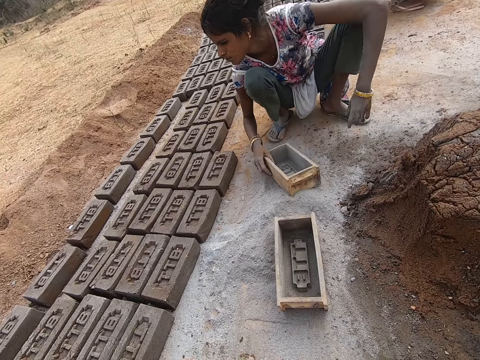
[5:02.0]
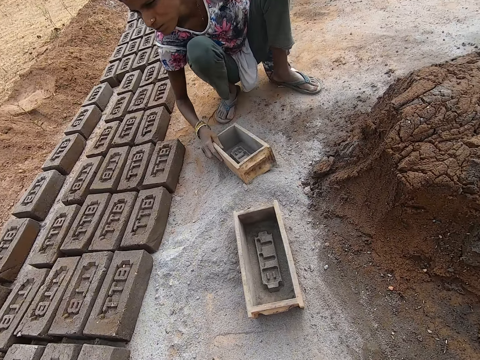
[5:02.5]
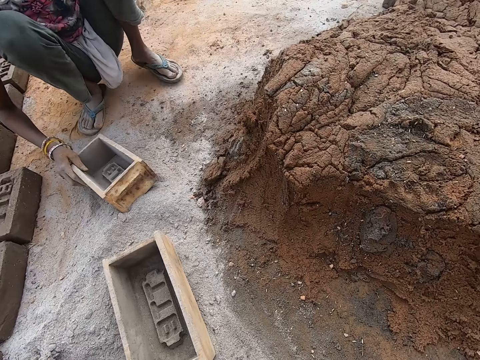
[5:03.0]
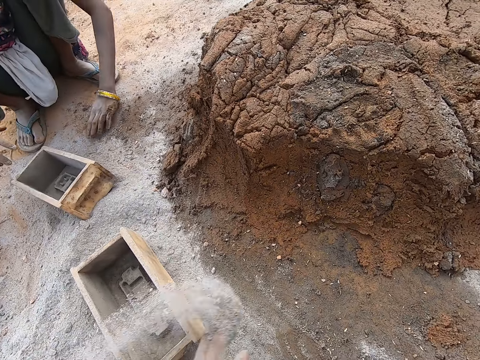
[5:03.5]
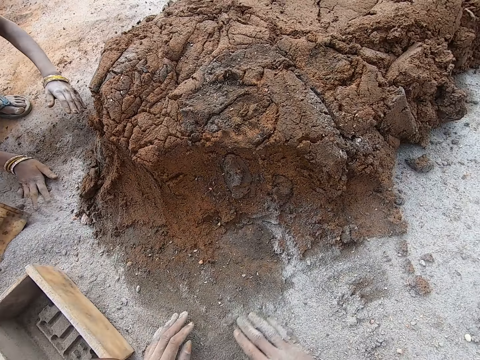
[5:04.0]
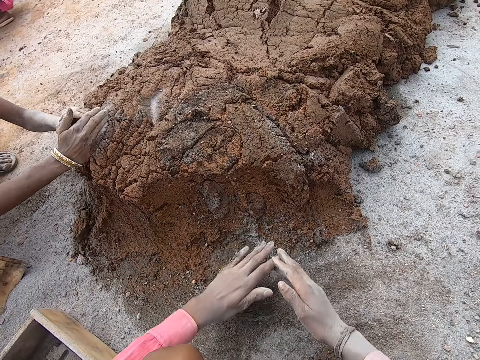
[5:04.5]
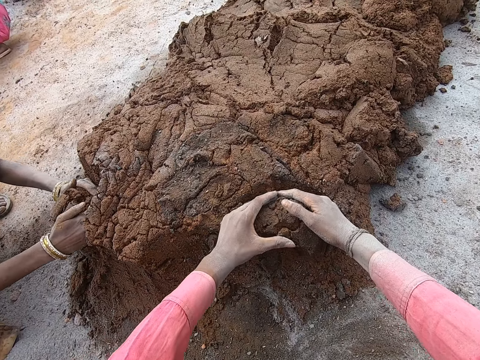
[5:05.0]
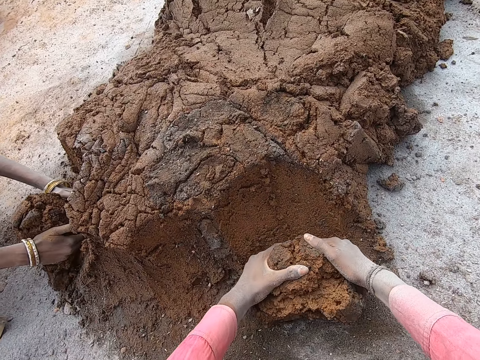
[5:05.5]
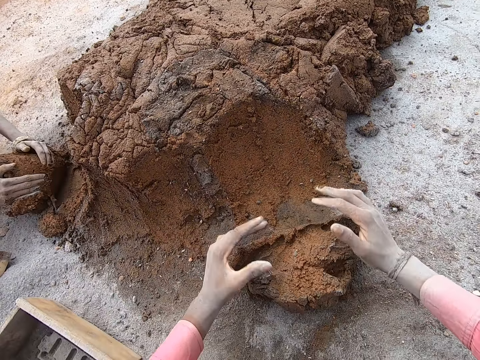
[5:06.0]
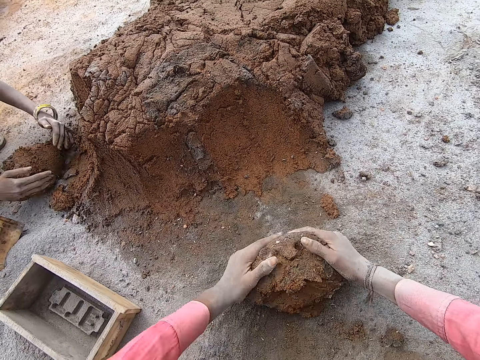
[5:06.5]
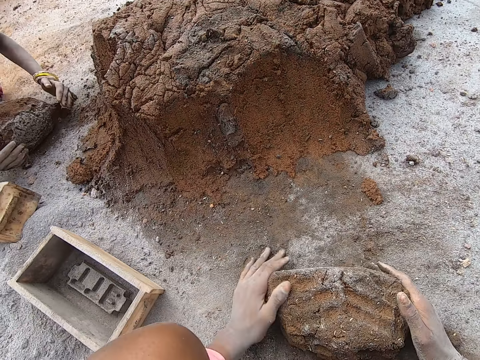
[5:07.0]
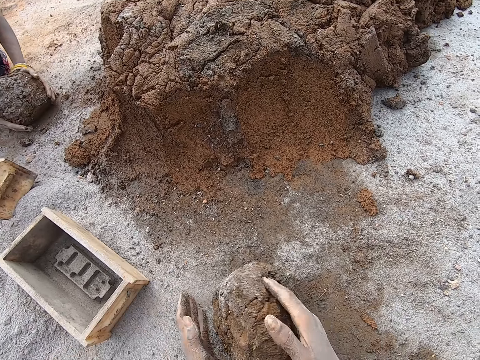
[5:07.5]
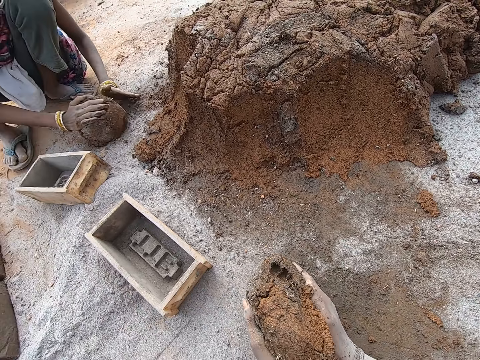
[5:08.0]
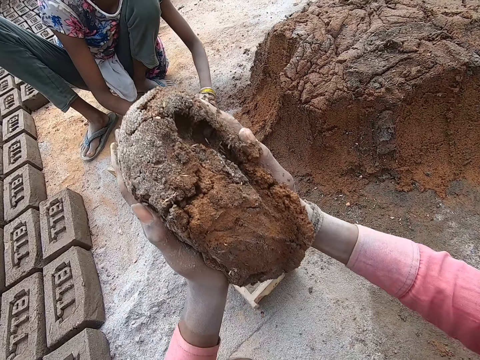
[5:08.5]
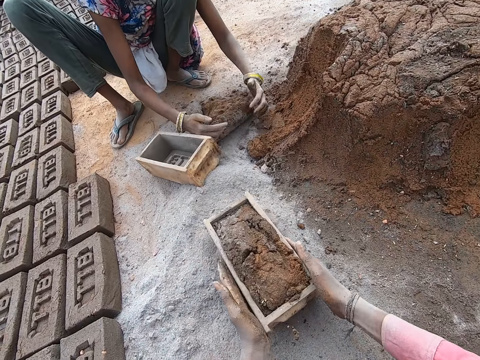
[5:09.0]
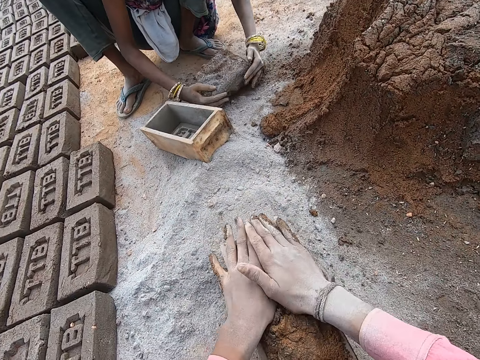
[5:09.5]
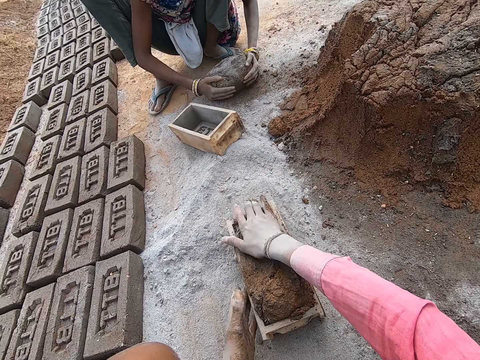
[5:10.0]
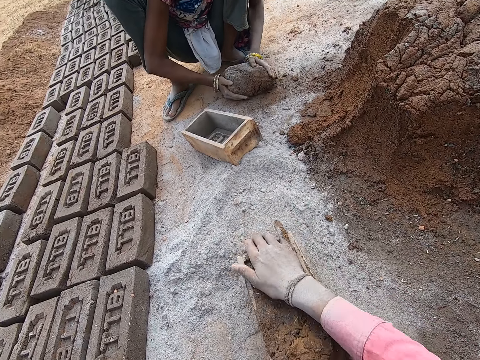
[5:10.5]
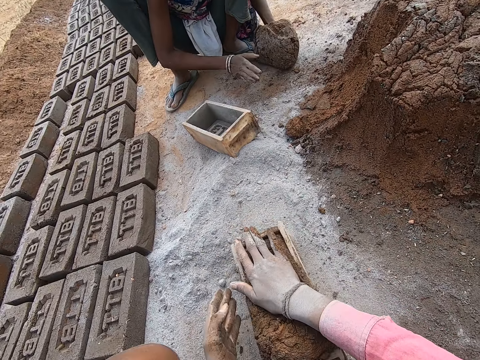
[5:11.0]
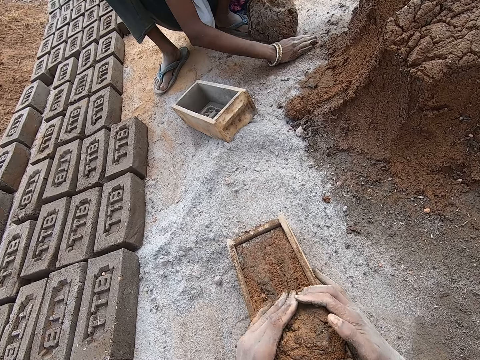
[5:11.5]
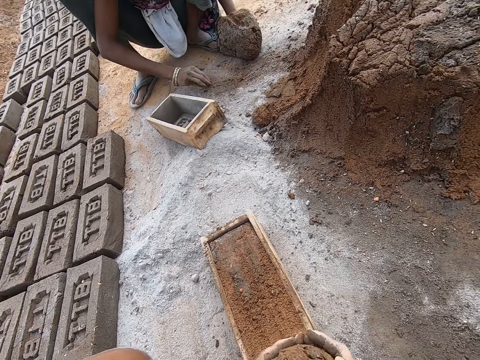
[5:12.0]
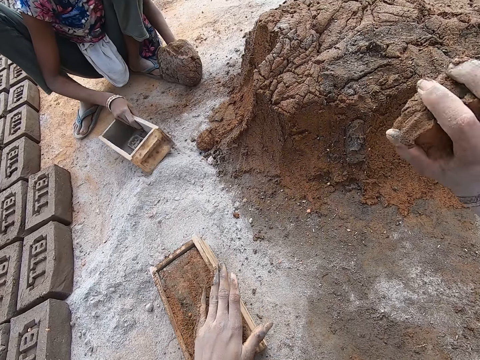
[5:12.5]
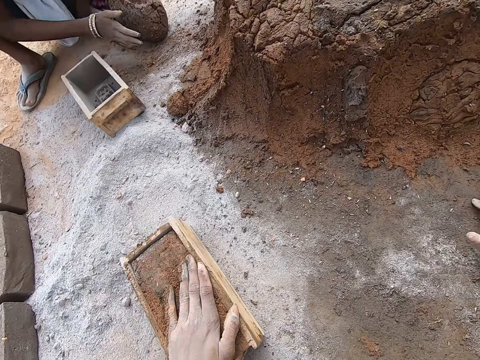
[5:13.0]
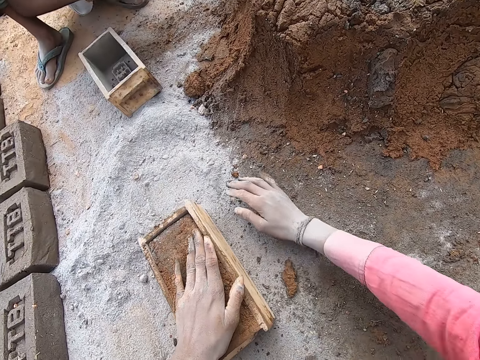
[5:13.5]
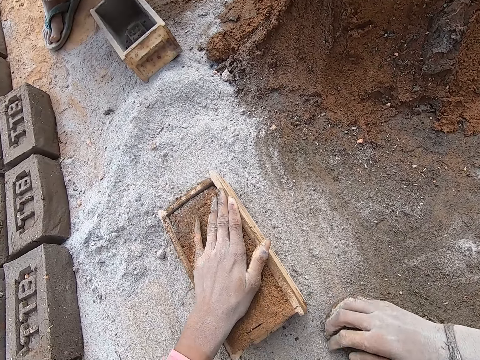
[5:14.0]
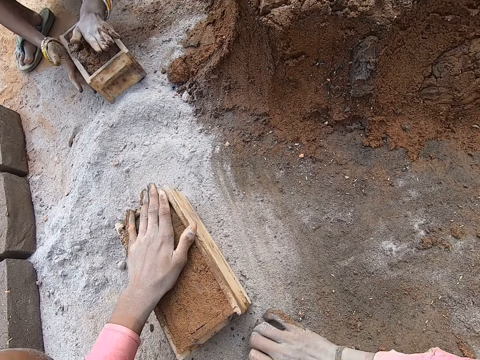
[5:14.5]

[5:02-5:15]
A woman flips the brick mold, puts the brick mold on the soil and holds the brick mold. She pulls her hand off the brick mold and rubs her hands on the ground. The camera wearer spreads the soil. He cuts the clay or mud mortar with both hands. The woman cuts the clay with both hands. The camera wearer molds the clay with both hands. The woman molds the clay with both hands and lifts the clay off the soil. The camera wearer lifts the clay off the soil. The woman puts the clay on the ground. The camera wearer puts the clay in the brick mold. He pulls the brick mold, molds the brick with both hands and touches the mud mortar. He hits the brick mold against the ground. The woman lifts the clay off the soil. The camera wearer cuts the clay soil with his hands. The woman picks soil from the ground. The camera wearer removes the excess mud mortar and throws the excess mud mortar on the heap. The woman pulls the brick mold. The camera wearer collects the mud mortar and picks soil with his hand.

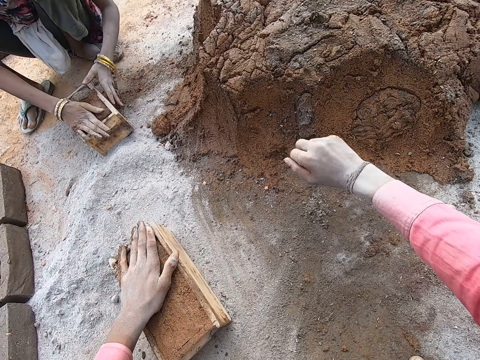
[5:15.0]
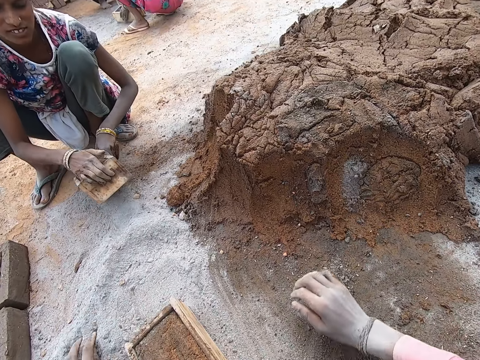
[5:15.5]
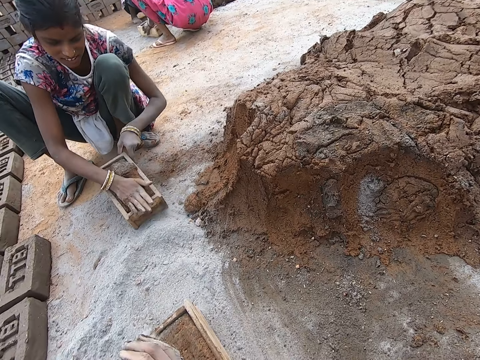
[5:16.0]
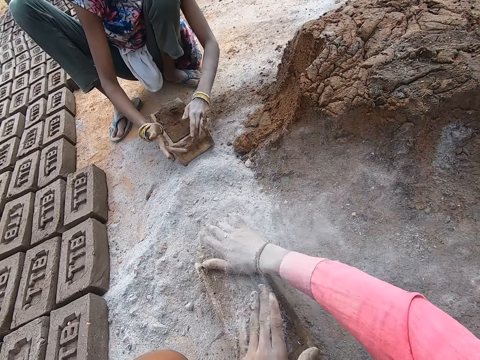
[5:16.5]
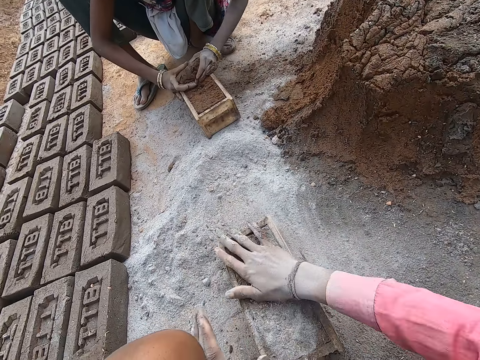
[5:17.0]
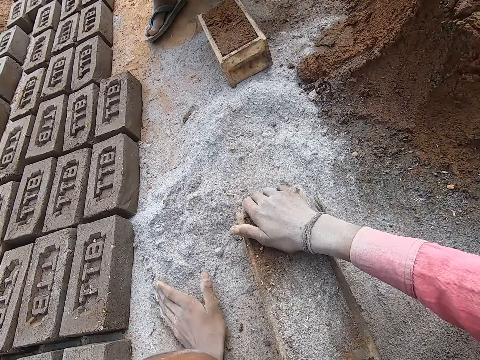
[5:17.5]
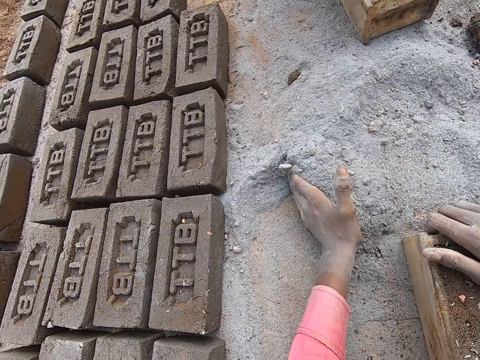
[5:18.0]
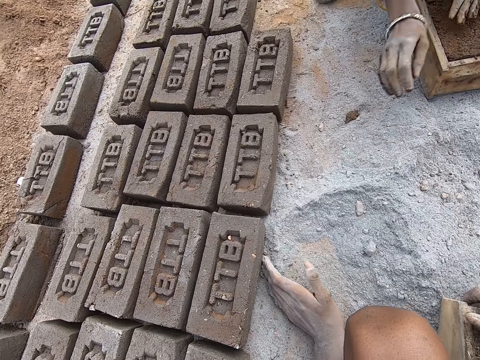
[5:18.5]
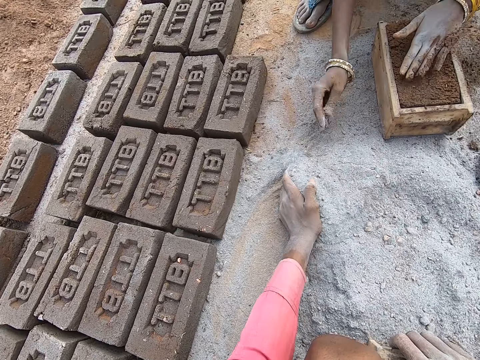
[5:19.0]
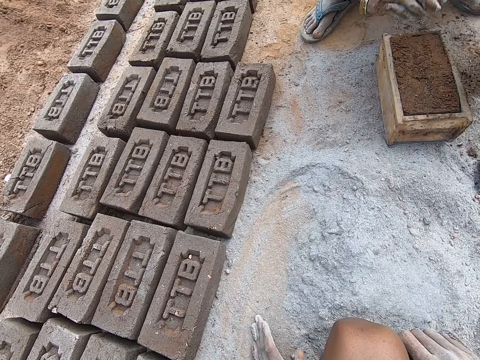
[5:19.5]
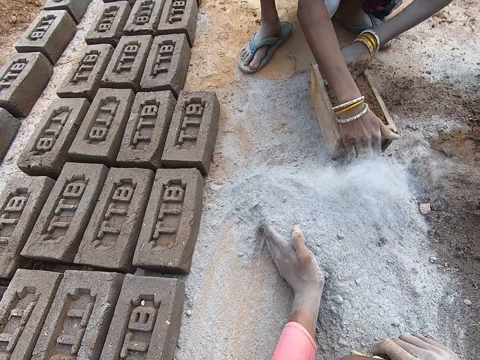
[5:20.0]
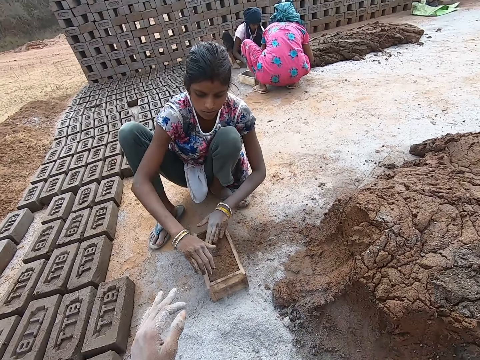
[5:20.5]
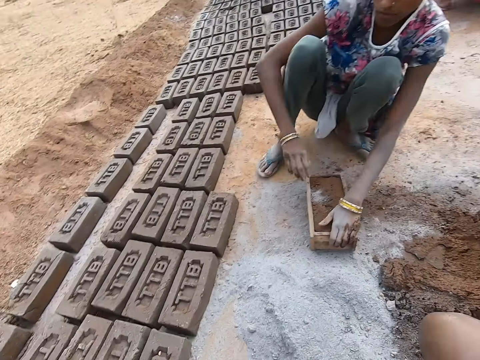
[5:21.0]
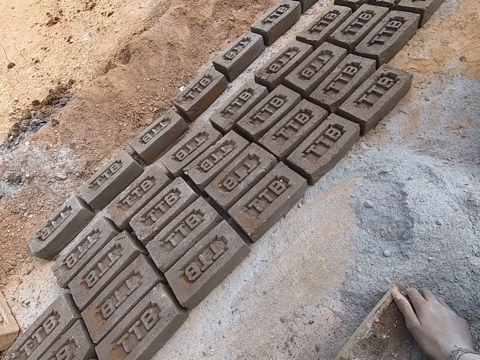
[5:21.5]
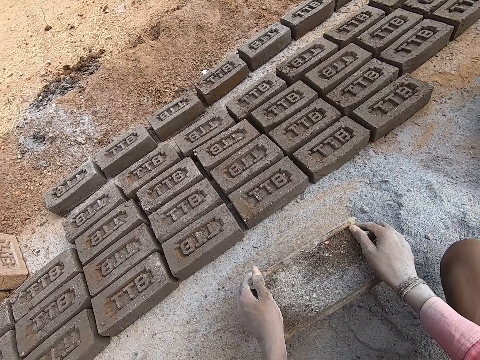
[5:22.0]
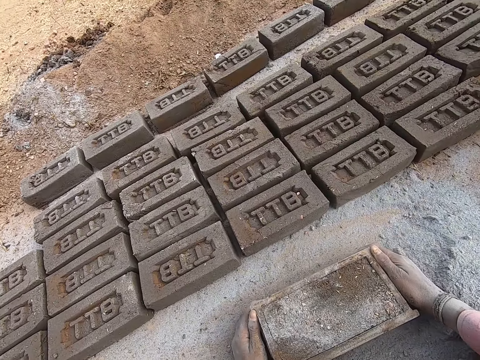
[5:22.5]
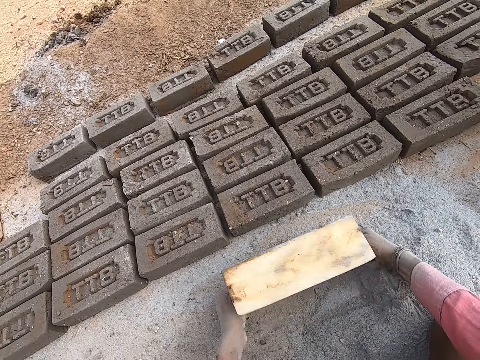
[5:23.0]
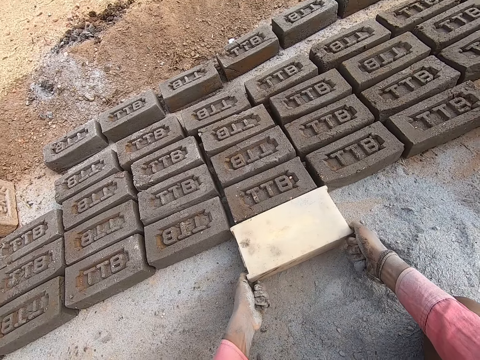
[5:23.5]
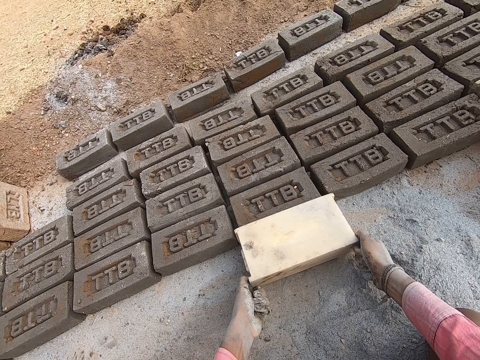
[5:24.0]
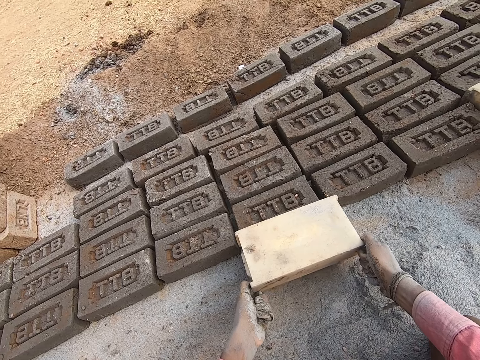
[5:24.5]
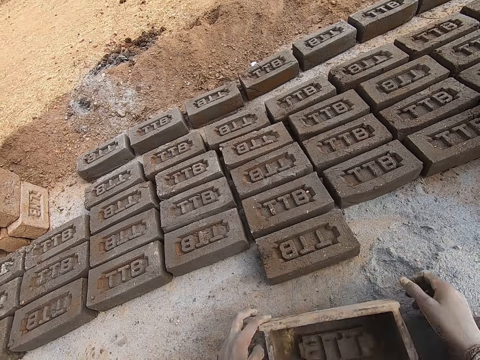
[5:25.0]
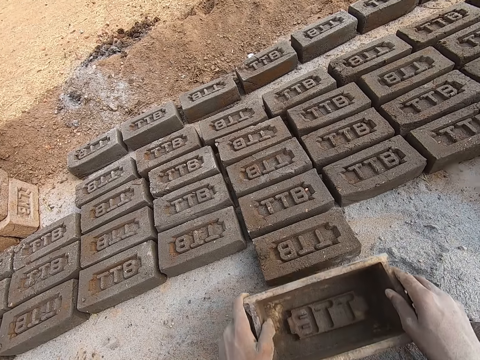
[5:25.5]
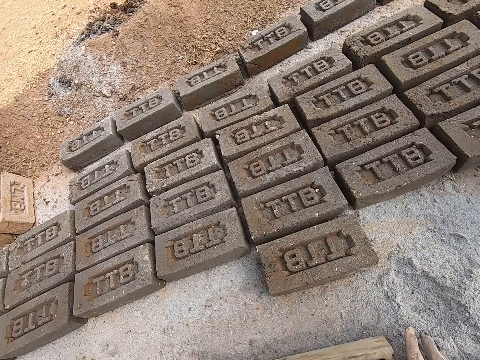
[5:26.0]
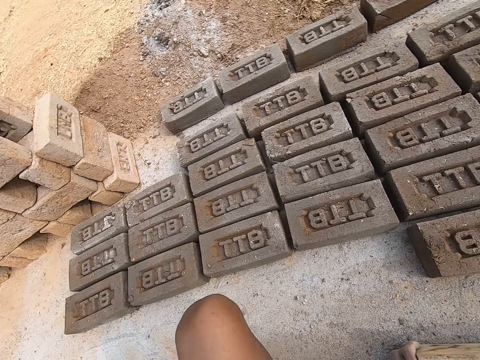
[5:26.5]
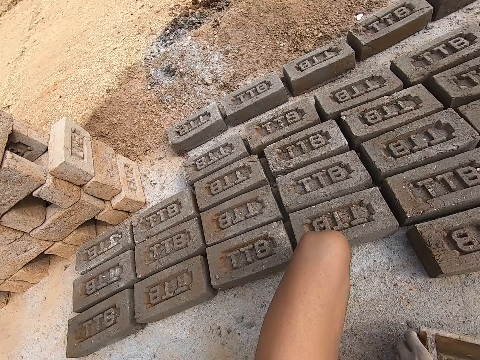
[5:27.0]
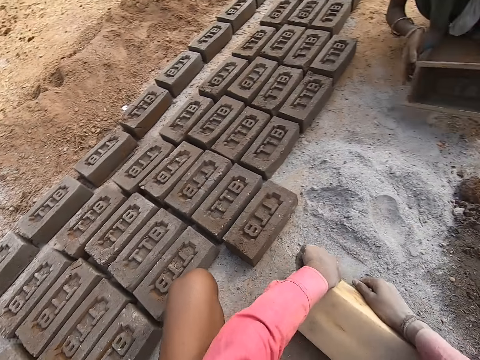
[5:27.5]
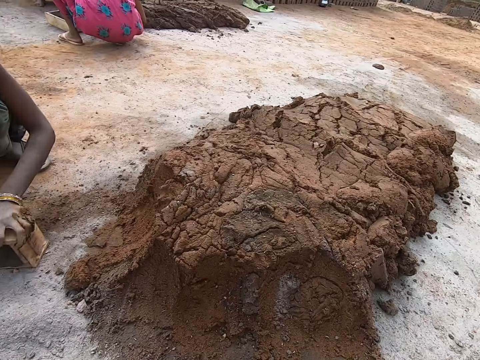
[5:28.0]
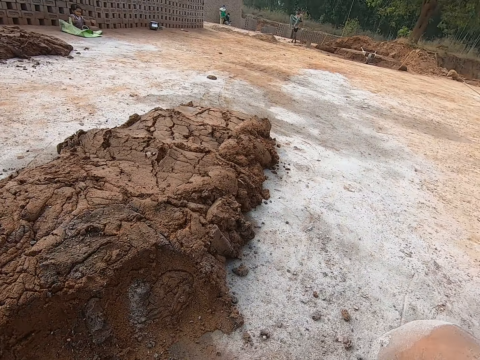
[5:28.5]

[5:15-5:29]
A woman presses the clay with her hand. The camera wearer throws the soil on the clay. He throws the mud mortar on the heap. The woman hits the brick mold against the ground. The camera wearer applies soil on his hands. He spreads sand on the brick with his hand. The woman cuts the clay with her hands. The camera wearer collects the soil. He pushes the sand aside with his hand. The woman pulls her hand off the sand. The camera wearer pushes the sand aside with his hand. The woman hits the brick mold against the ground. The camera wearer carries the brick mold. He flips the brick mold, puts down the brick and removes the brick from the brick mold. He puts the brick mold on the ground, picks up the brick mold, puts the brick mold on the brick and pulls the brick mold off the brick. He scoops sand with the brick mold.
